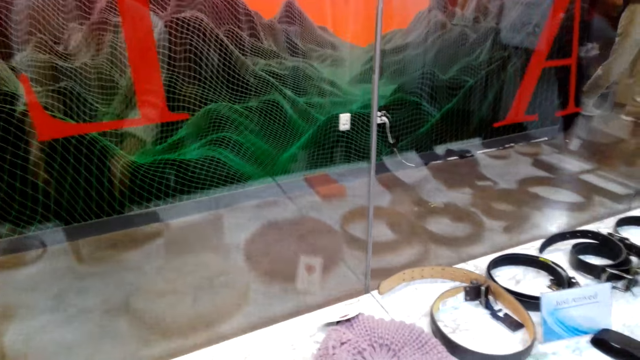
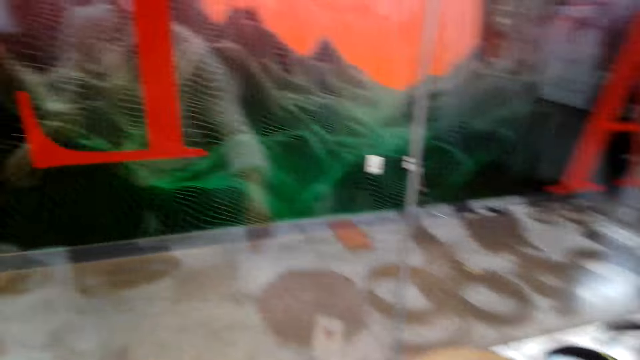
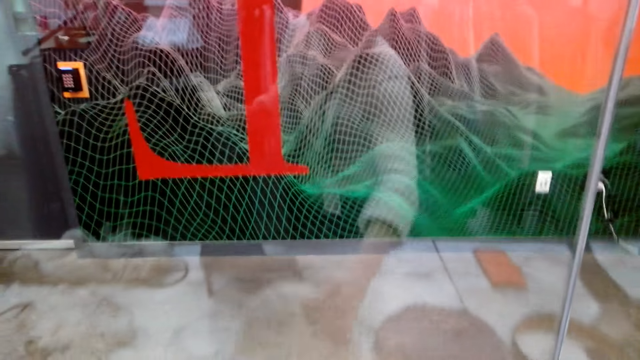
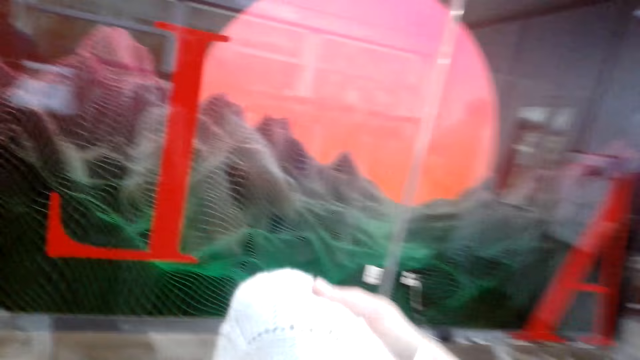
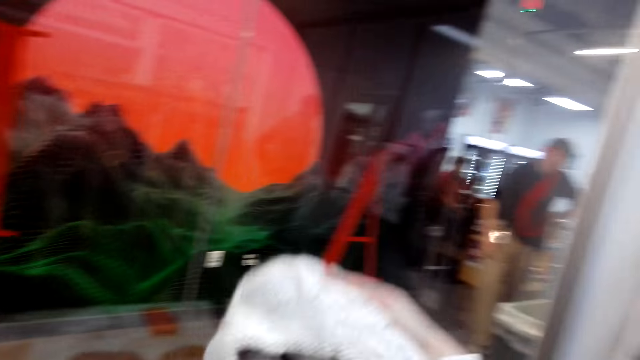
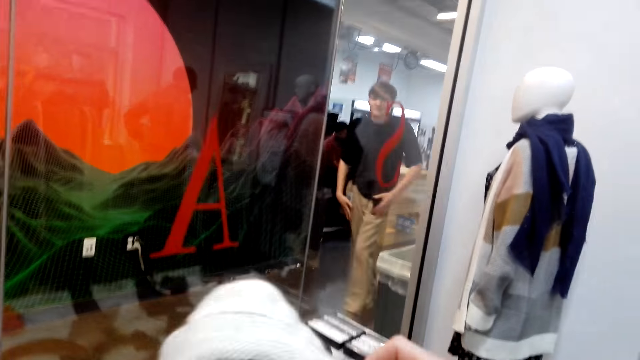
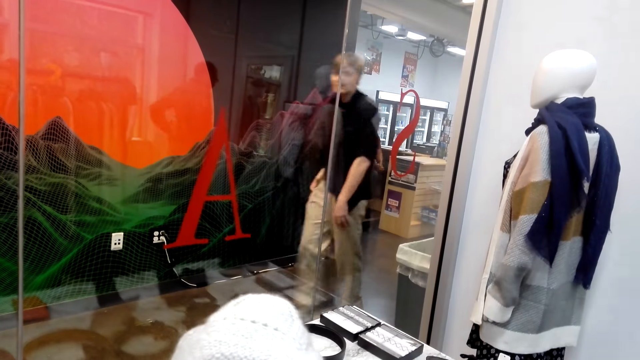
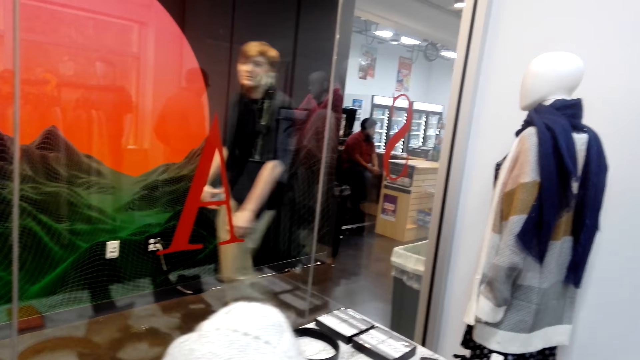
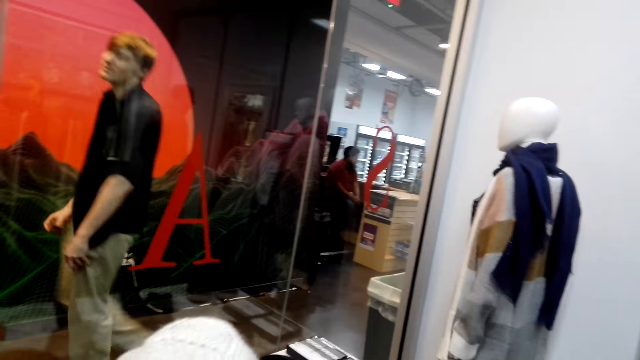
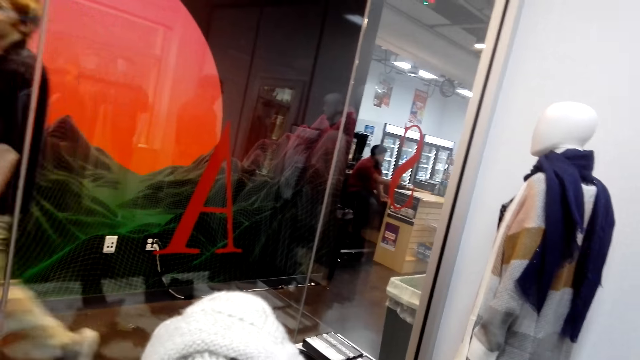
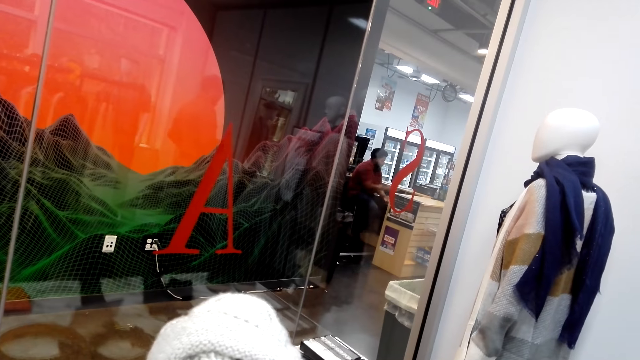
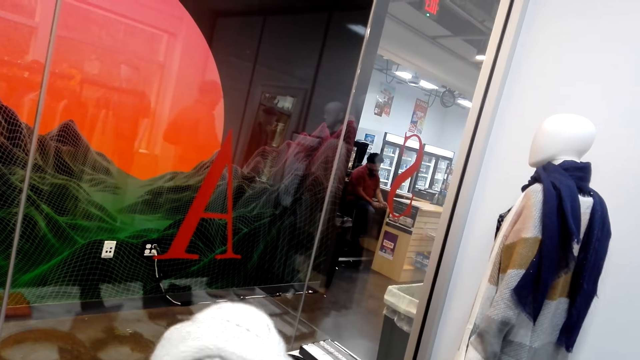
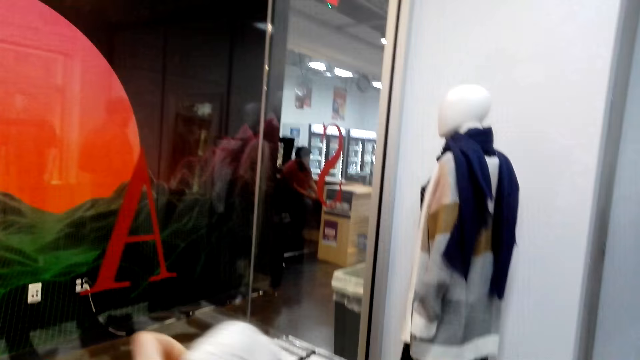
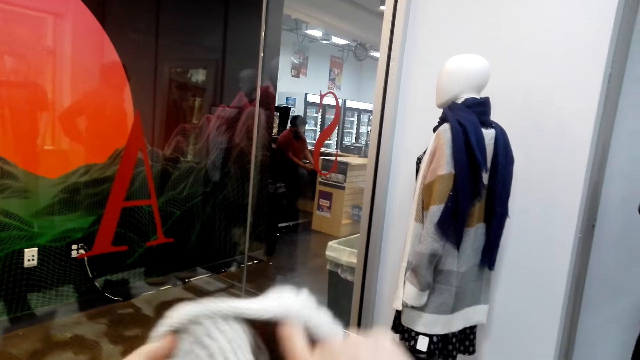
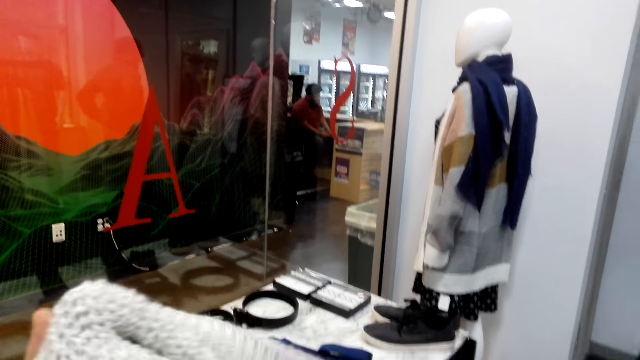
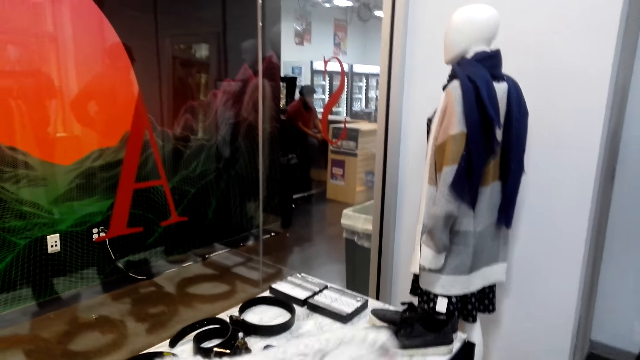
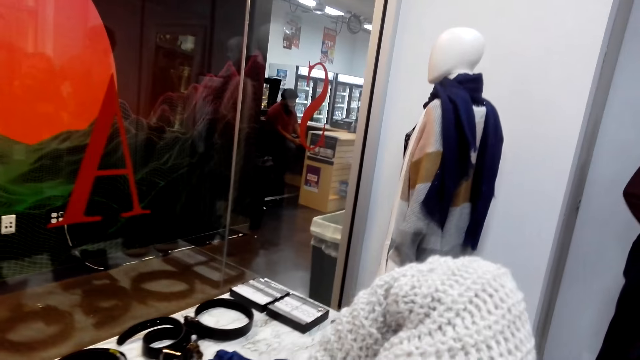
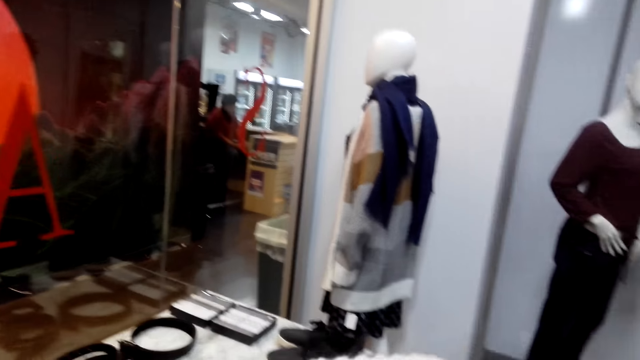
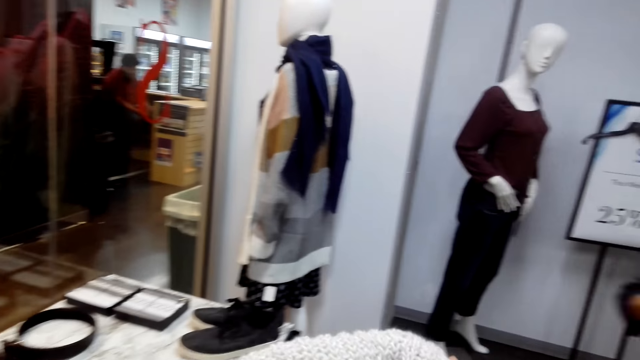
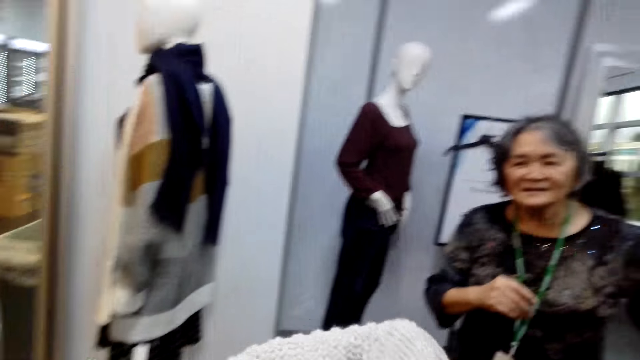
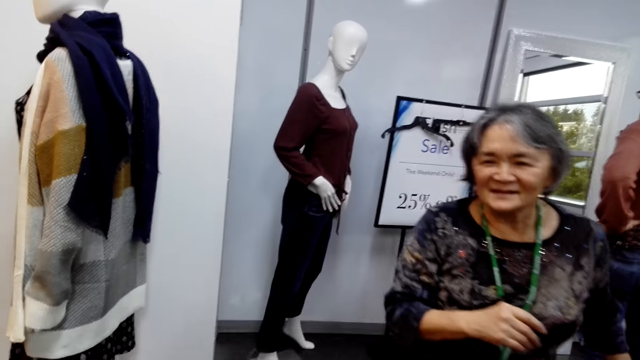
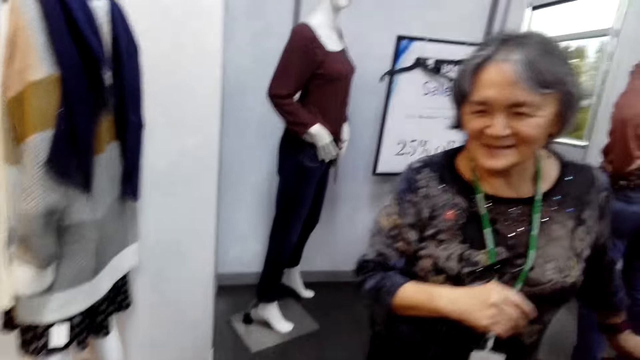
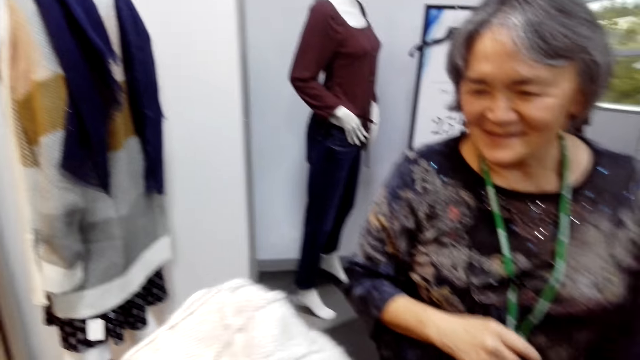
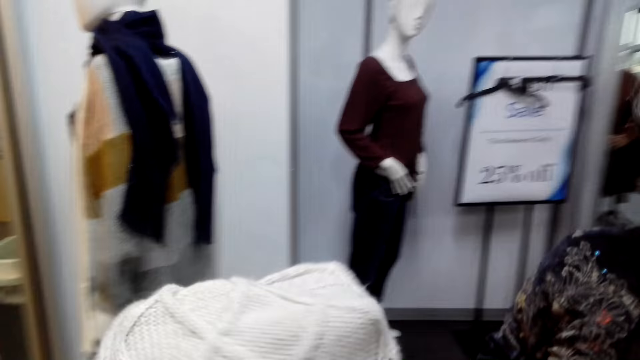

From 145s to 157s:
The camera wearer picks up a hat. They turn the hat inside out.

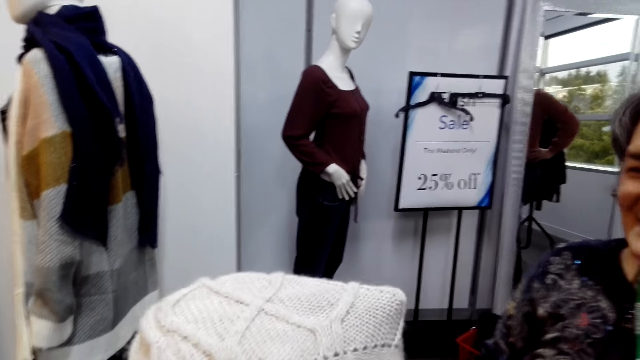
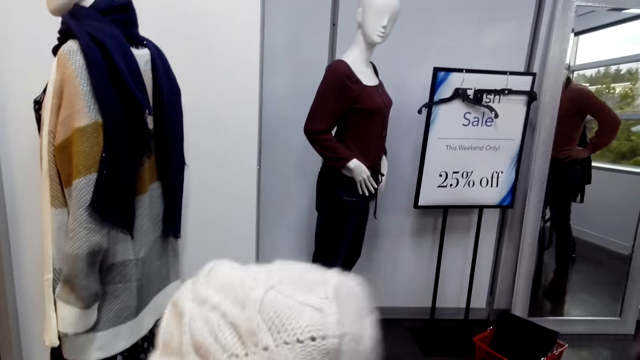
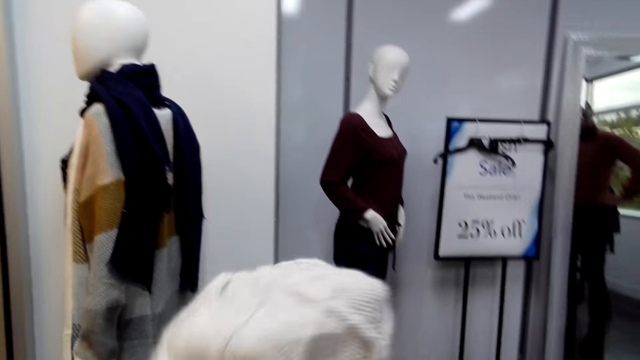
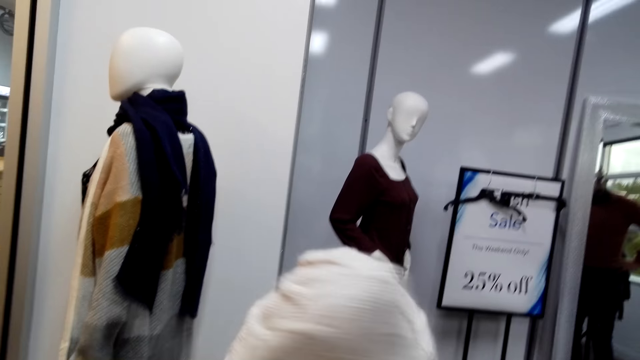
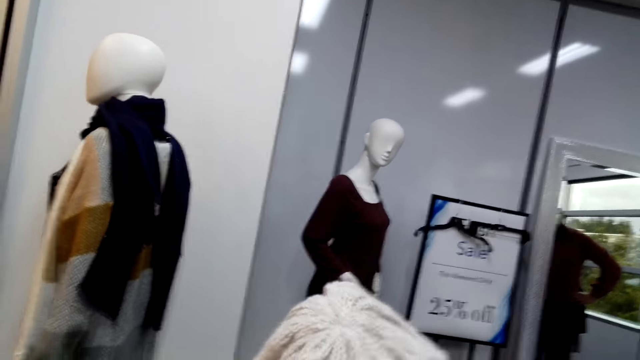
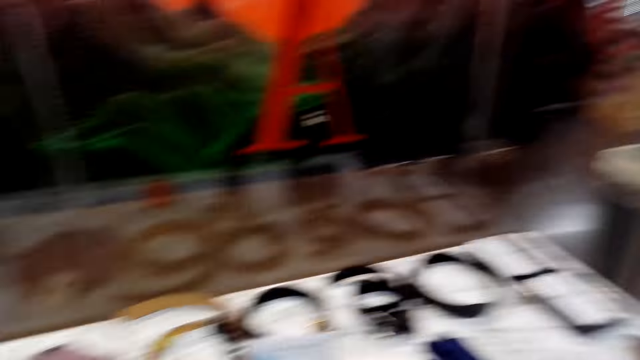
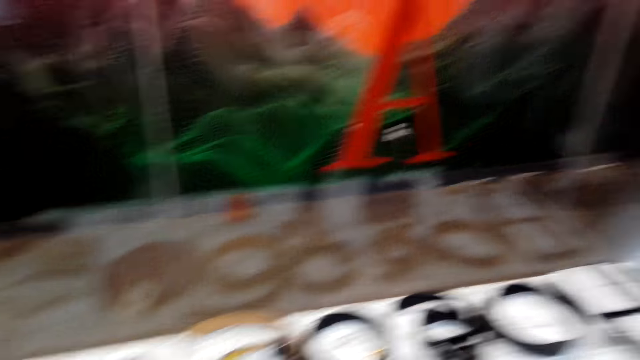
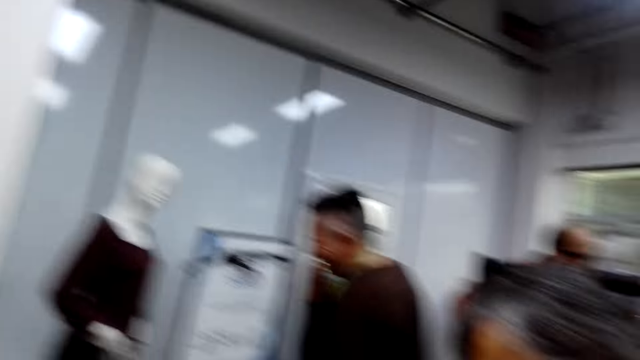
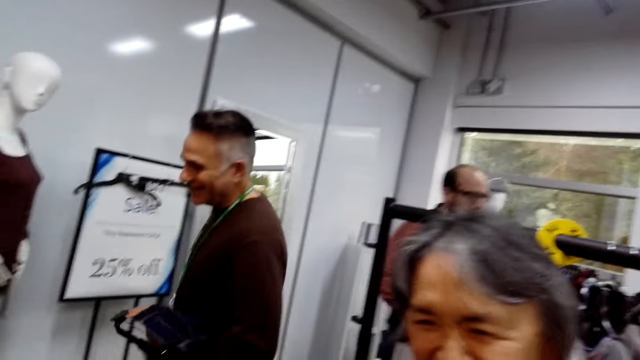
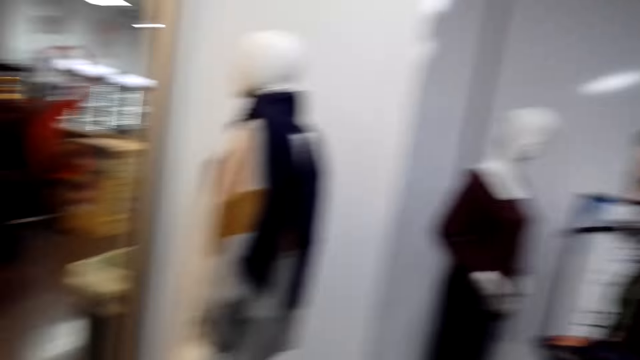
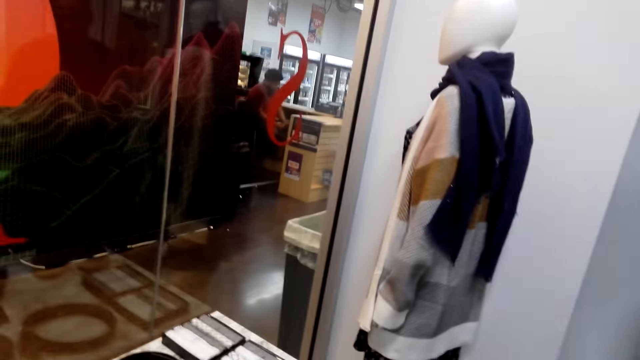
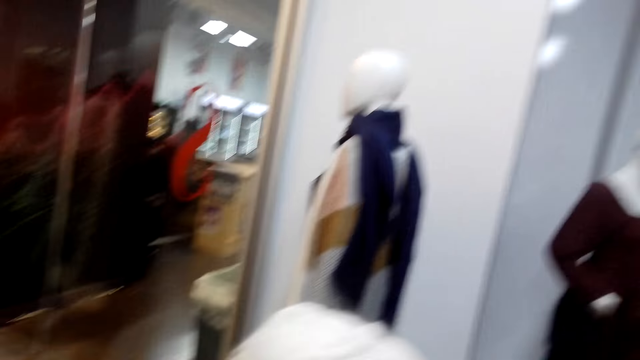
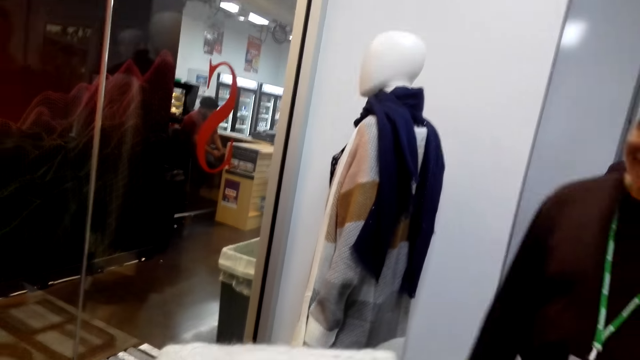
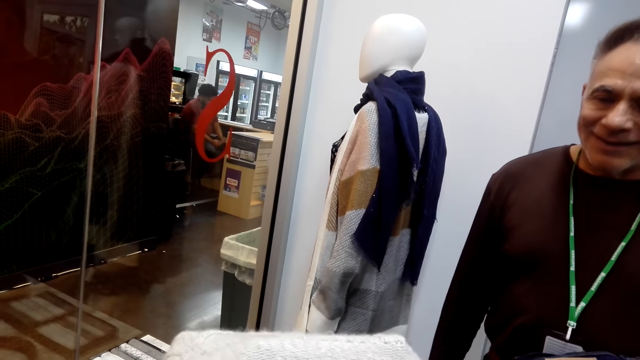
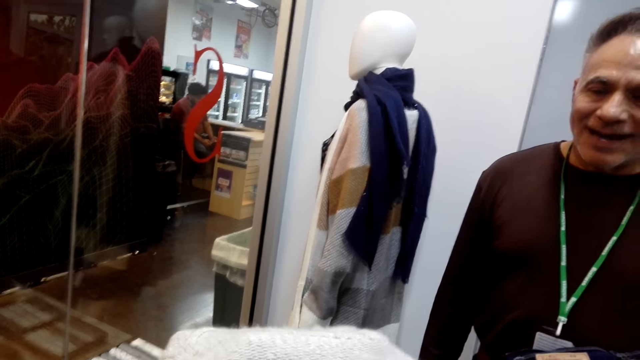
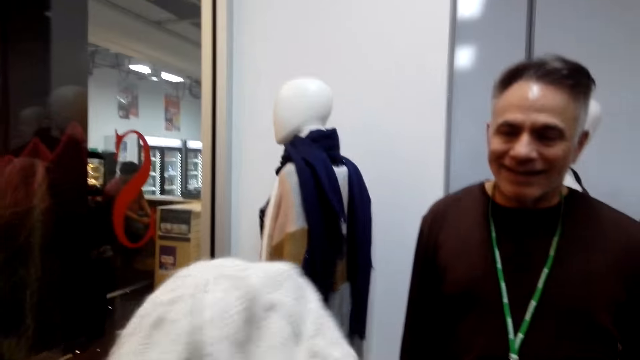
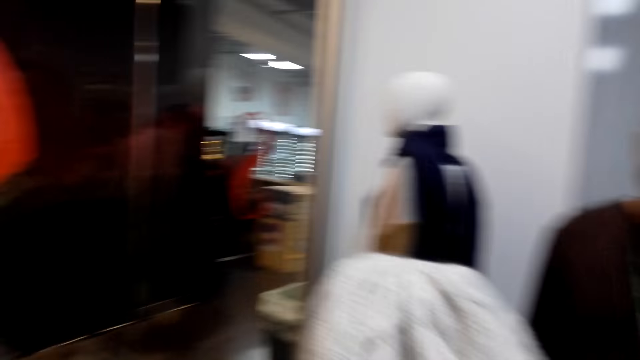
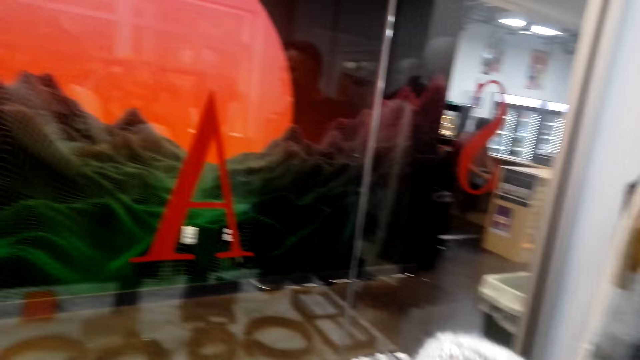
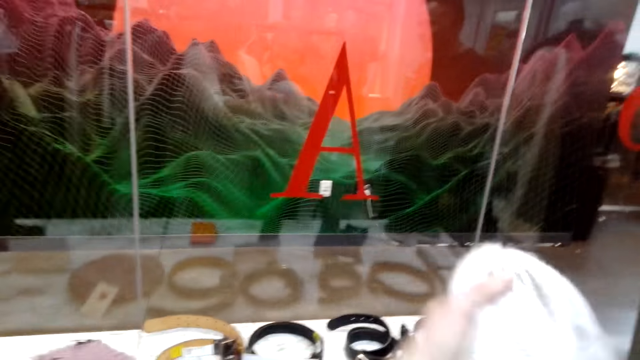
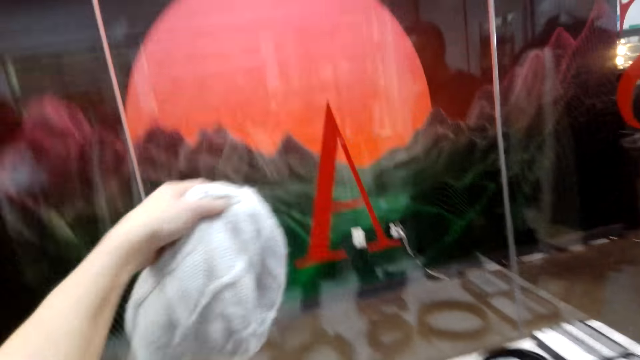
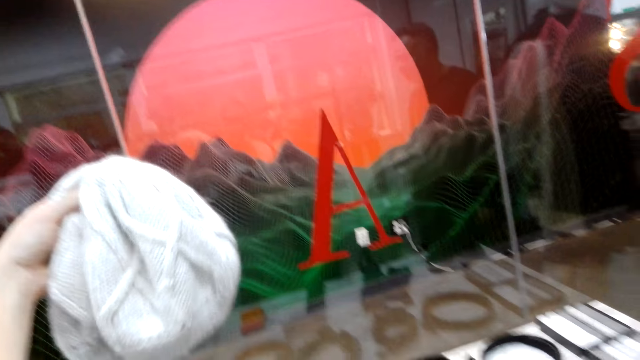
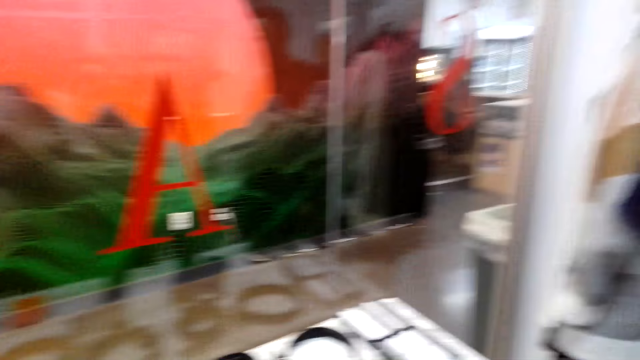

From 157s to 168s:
The camera wearer turns around the room. They turn the hat. They talk with a man.
